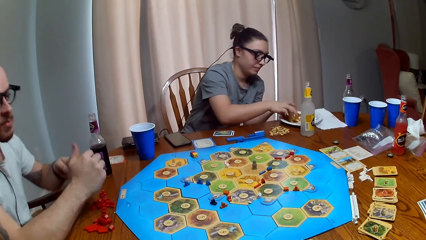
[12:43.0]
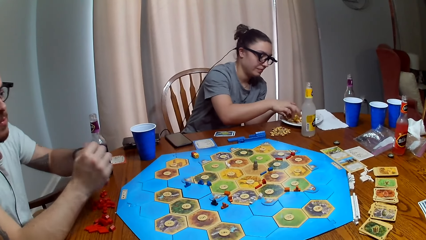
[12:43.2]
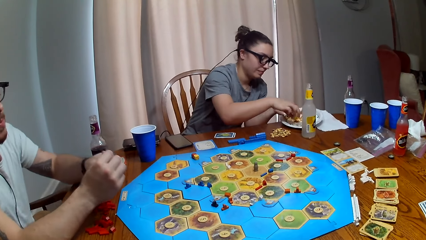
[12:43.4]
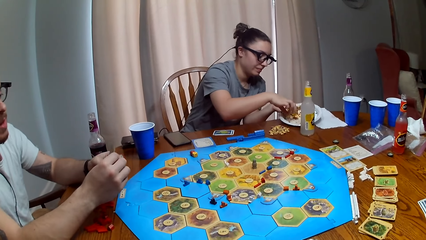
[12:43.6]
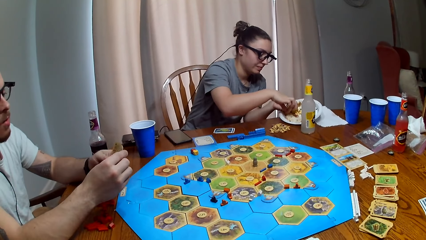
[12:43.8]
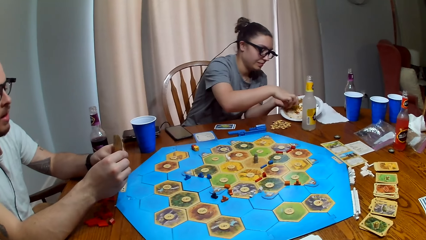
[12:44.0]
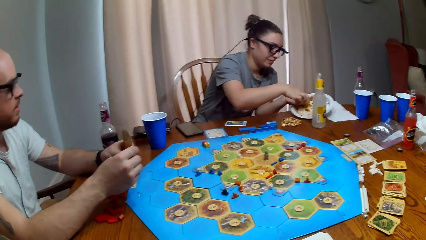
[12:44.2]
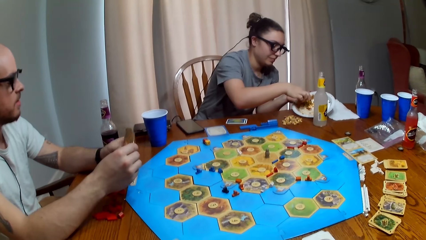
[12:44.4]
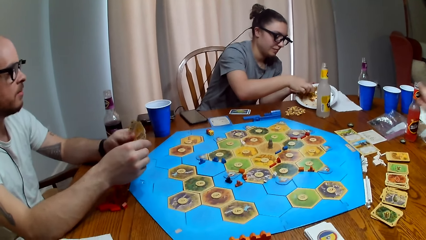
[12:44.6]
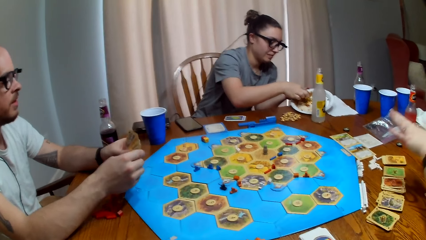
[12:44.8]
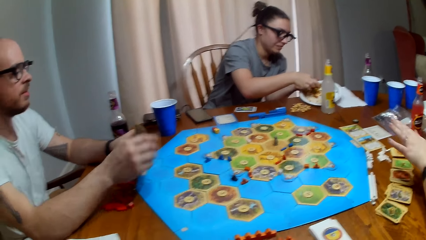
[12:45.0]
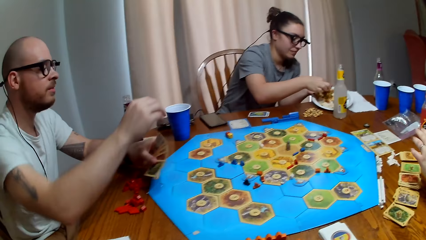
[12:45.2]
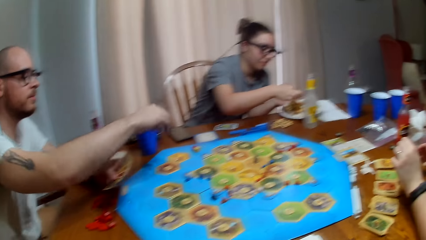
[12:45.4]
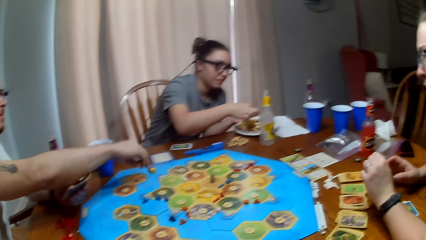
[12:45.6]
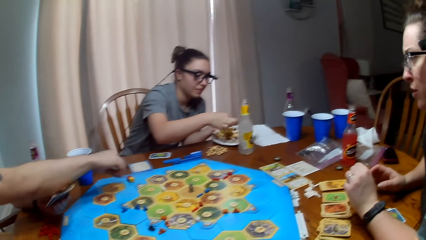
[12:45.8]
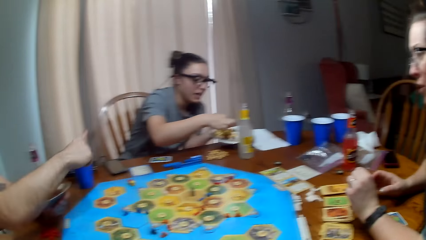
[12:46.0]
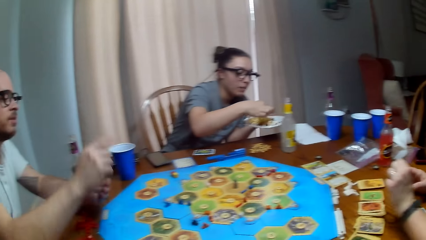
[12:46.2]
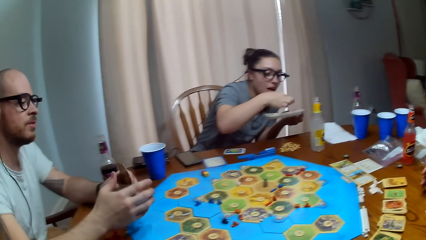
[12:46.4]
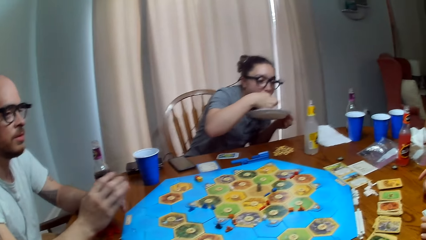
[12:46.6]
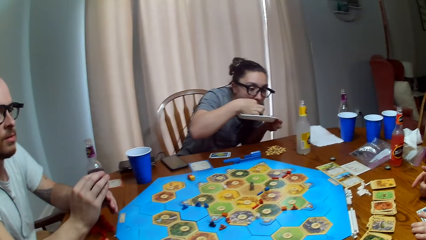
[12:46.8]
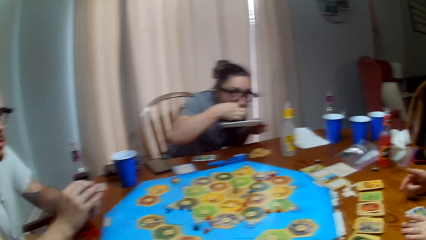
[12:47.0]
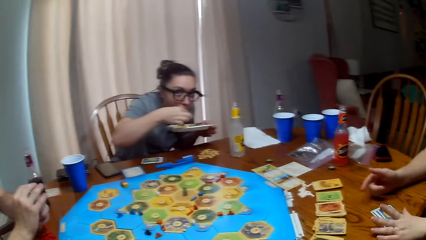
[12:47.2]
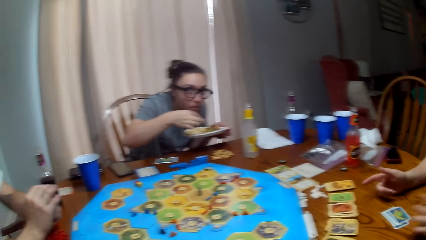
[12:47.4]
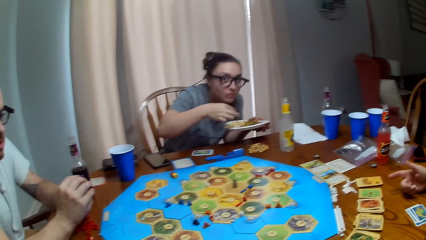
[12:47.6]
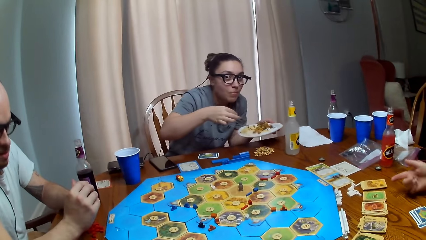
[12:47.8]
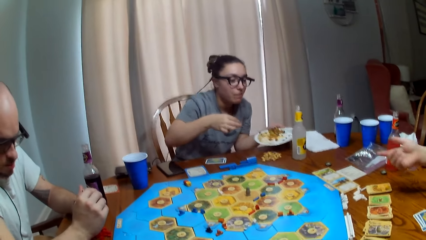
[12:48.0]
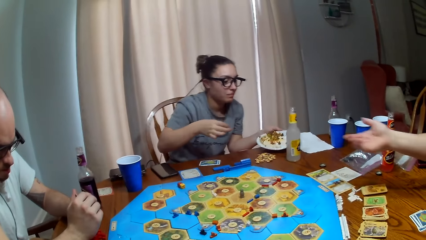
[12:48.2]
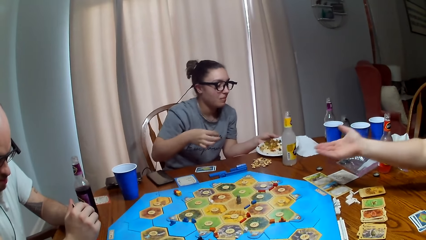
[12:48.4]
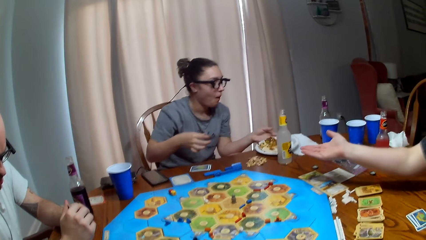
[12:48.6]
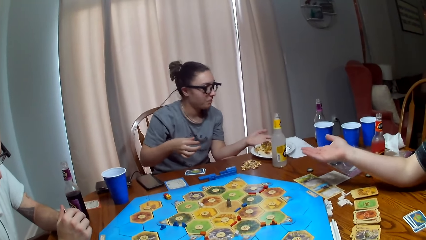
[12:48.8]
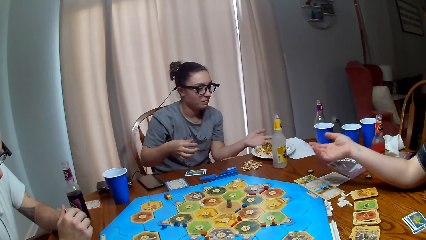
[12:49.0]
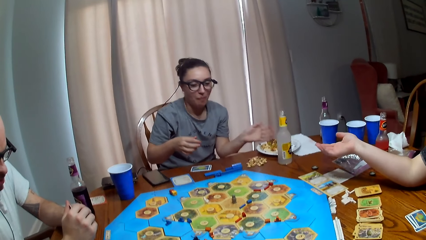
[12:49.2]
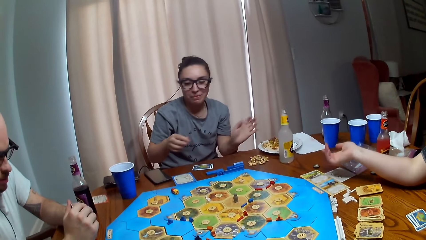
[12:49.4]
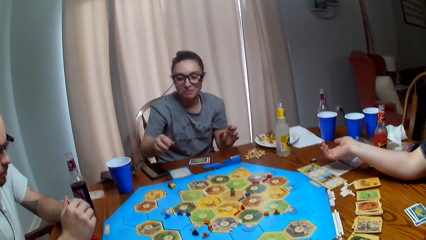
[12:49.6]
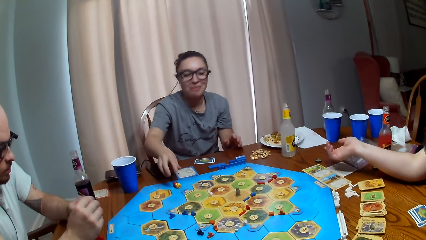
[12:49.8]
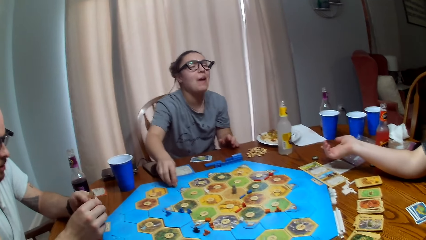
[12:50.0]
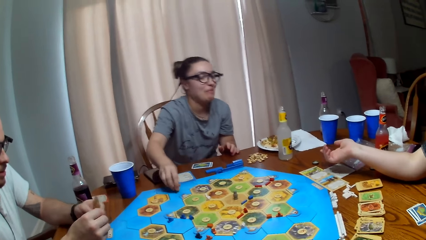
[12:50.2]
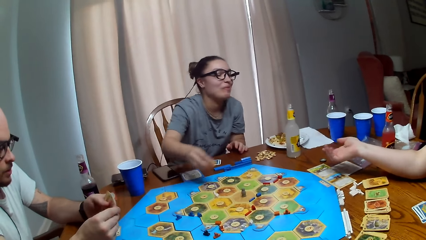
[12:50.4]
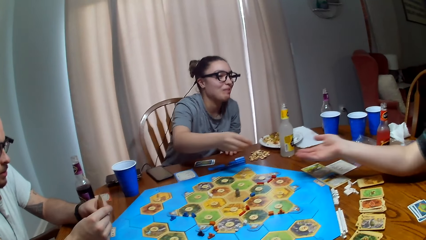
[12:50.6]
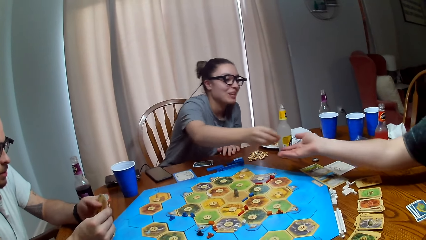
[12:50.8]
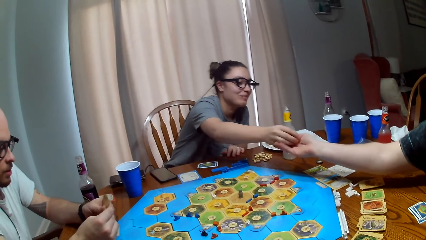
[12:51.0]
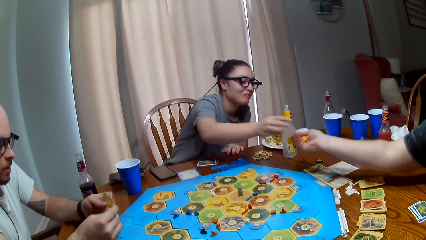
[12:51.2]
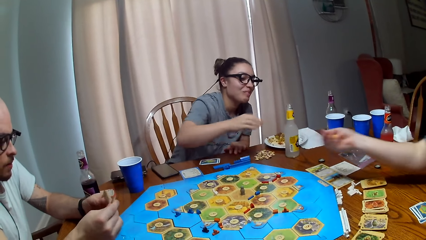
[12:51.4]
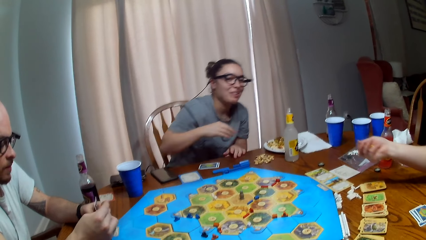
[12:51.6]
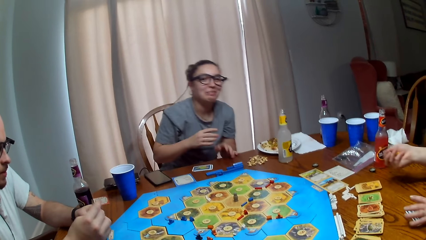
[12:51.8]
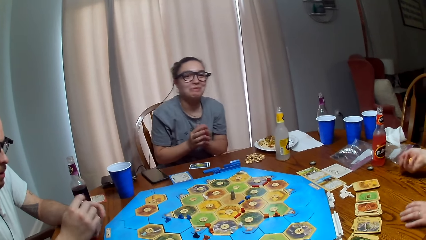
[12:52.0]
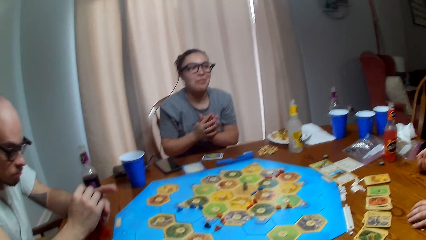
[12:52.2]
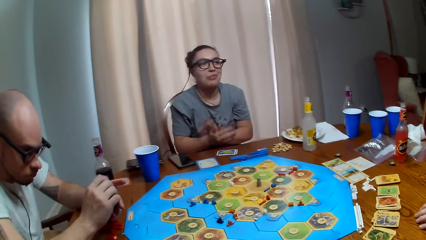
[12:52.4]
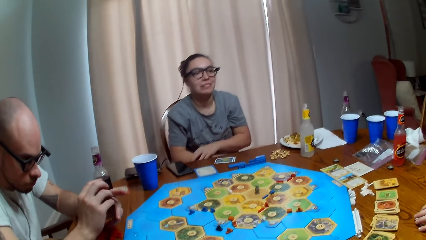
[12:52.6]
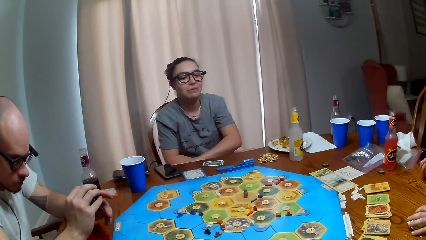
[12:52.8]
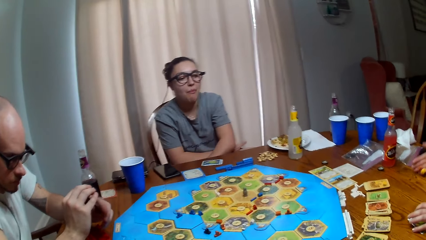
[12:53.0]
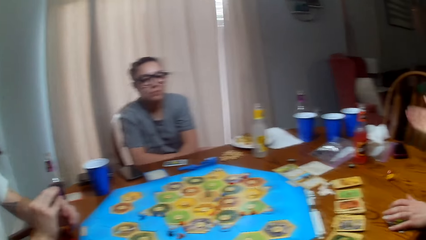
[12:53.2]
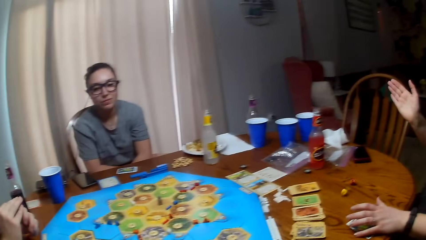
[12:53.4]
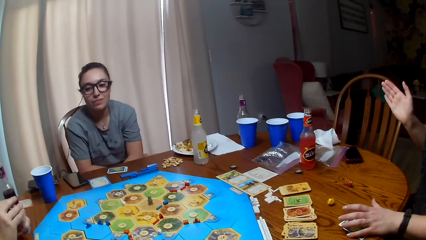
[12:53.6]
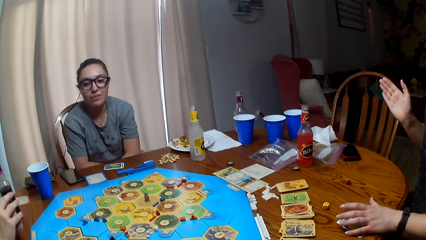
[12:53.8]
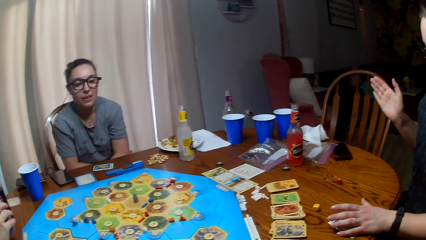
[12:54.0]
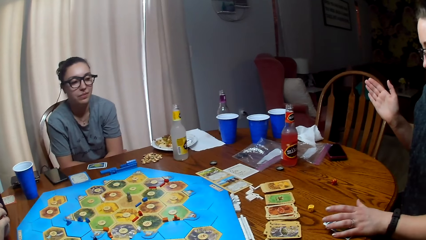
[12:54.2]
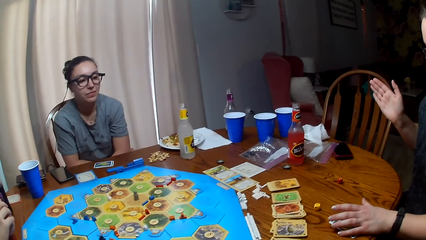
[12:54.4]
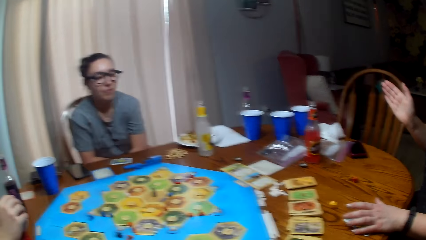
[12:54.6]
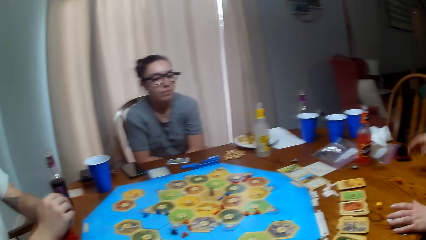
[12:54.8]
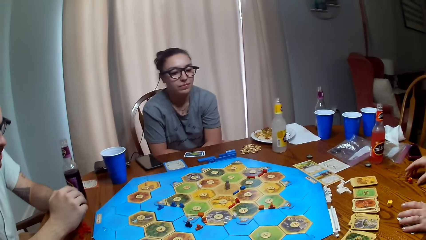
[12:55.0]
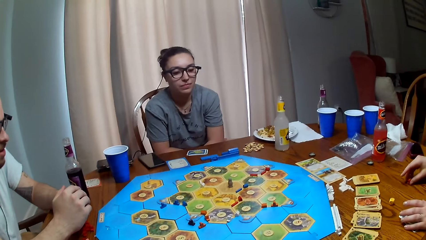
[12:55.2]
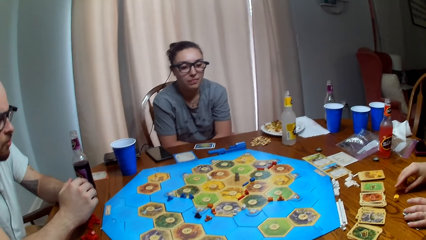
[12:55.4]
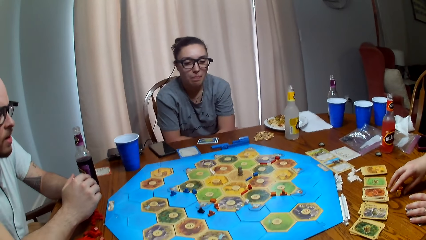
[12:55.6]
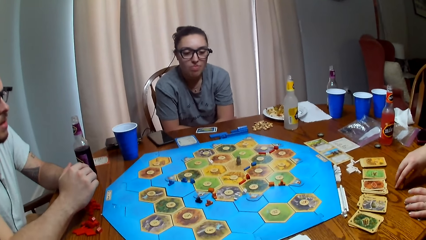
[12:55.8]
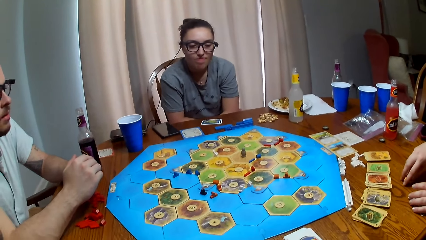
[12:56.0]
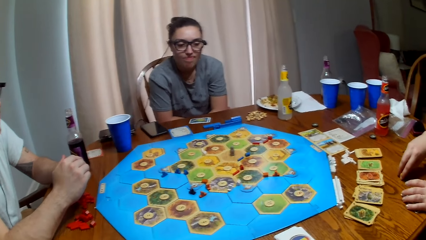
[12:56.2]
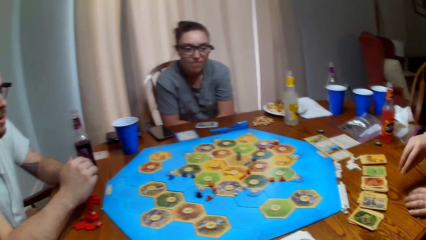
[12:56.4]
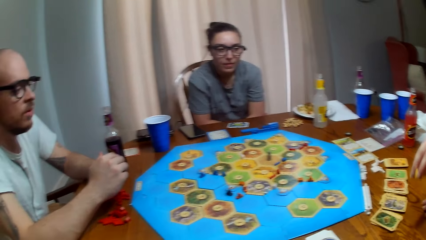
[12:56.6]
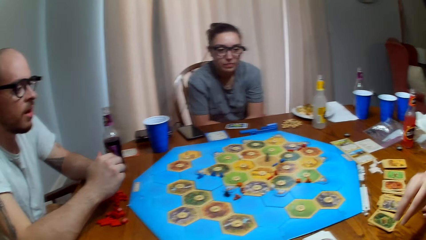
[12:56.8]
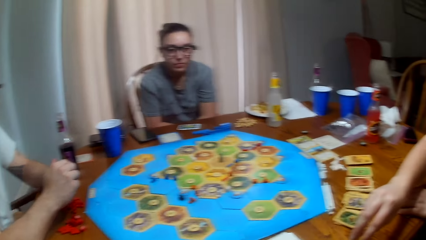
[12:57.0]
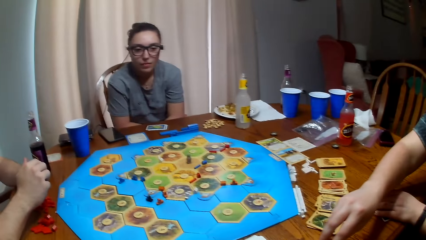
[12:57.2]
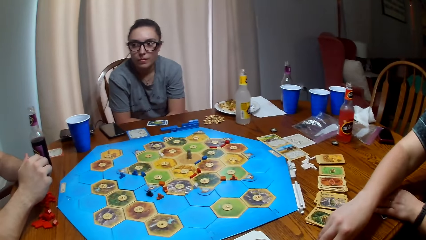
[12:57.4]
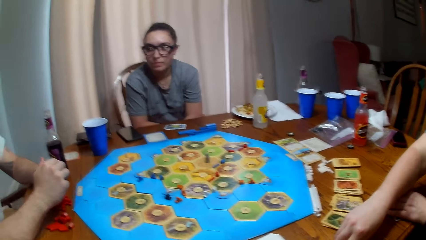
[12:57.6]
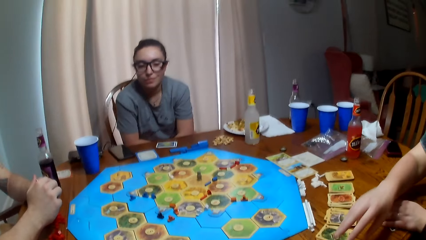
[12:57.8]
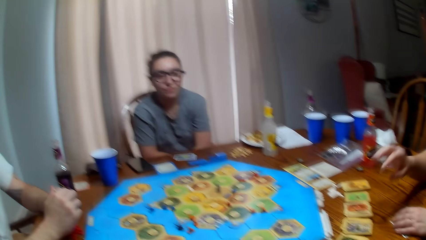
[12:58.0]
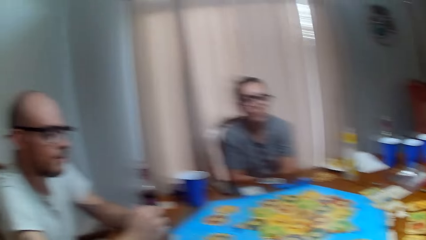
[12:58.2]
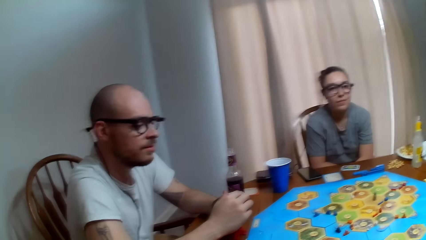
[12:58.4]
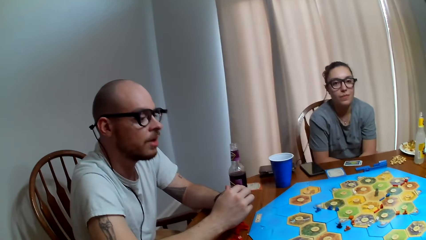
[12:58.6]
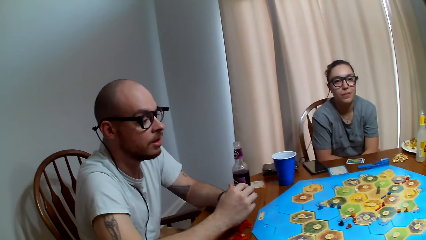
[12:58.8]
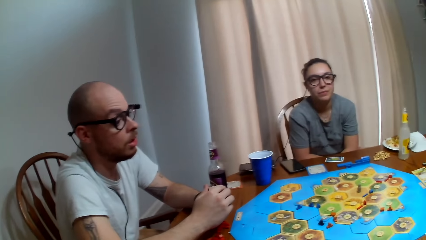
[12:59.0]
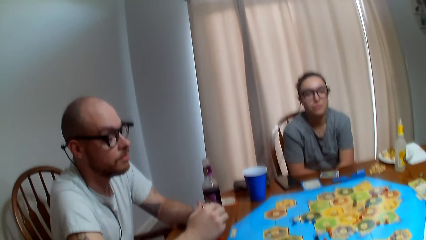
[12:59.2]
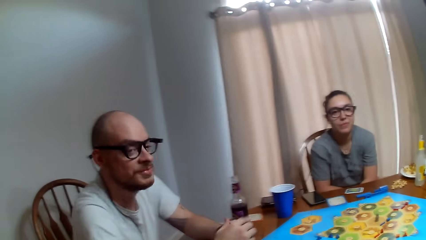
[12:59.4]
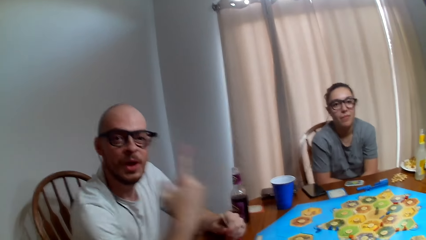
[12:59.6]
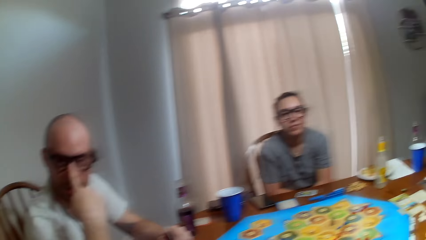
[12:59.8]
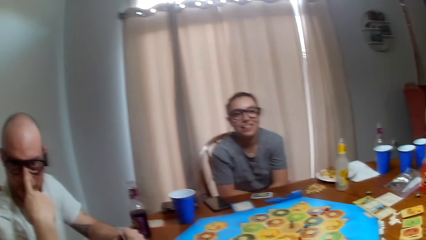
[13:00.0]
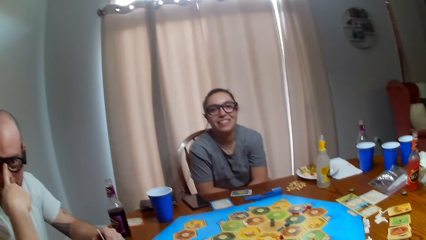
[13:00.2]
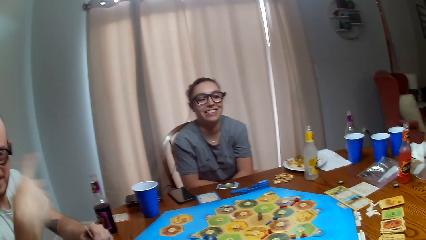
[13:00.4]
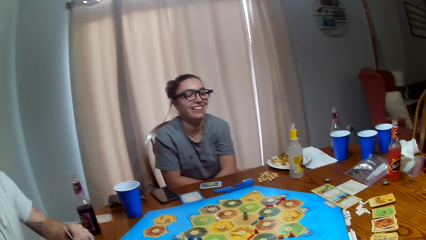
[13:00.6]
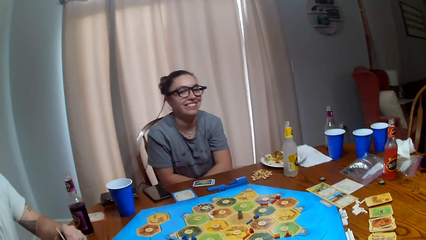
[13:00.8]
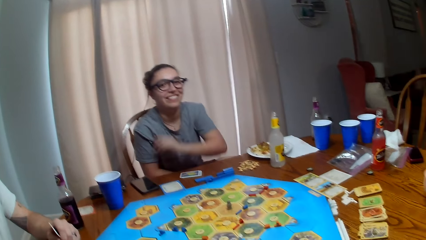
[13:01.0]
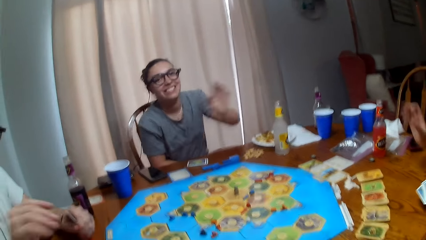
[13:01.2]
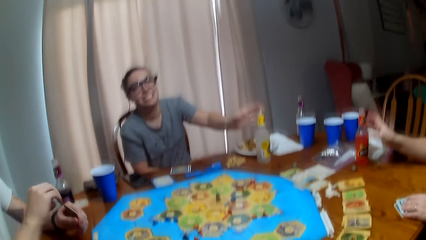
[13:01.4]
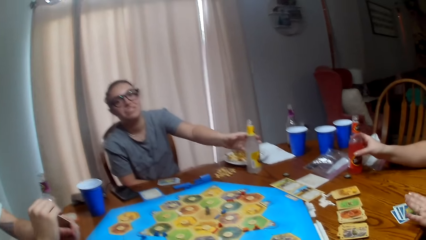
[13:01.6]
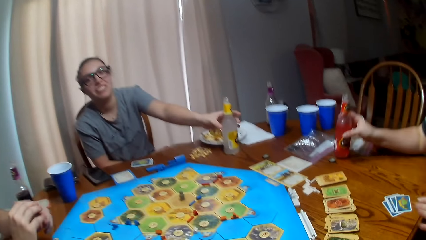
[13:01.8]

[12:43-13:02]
A person talks. Another person eats food. The camera wearer dialogues with a third person, the first person and the second person. The second person gives dice to the third person. The third person shakes the dice, rolls the dice and drops the dice on the table. The third person passes the dice to the camera wearer. The camera wearer dialogues with the third person, the first person and the second person.
